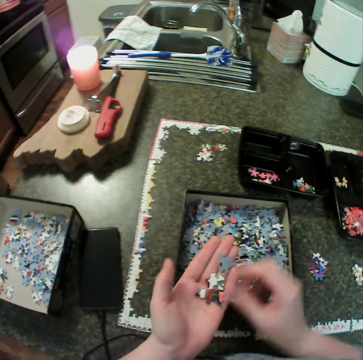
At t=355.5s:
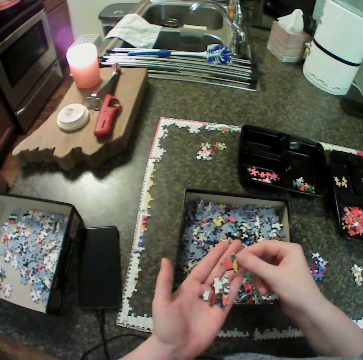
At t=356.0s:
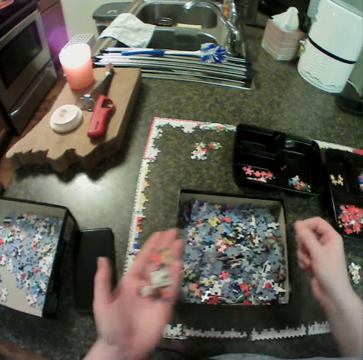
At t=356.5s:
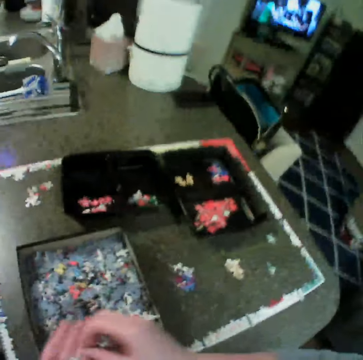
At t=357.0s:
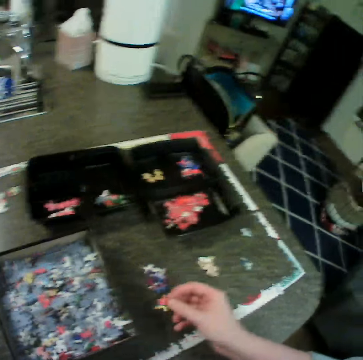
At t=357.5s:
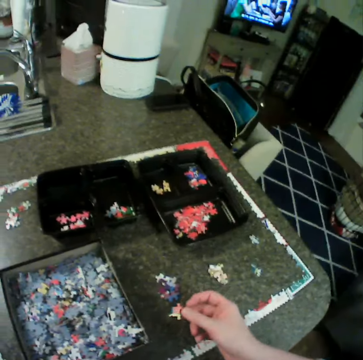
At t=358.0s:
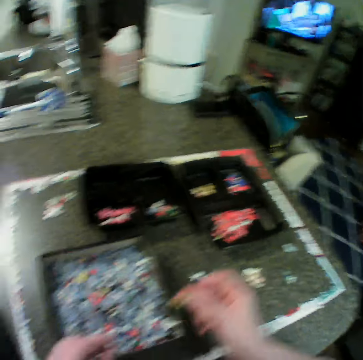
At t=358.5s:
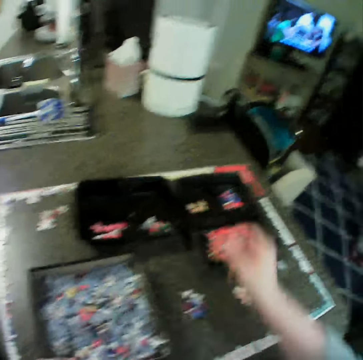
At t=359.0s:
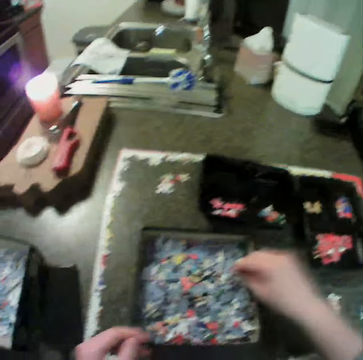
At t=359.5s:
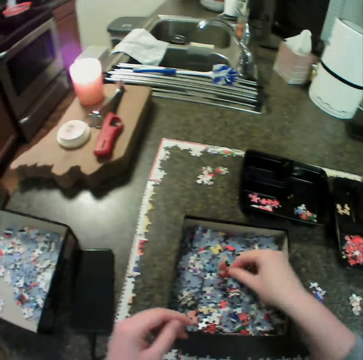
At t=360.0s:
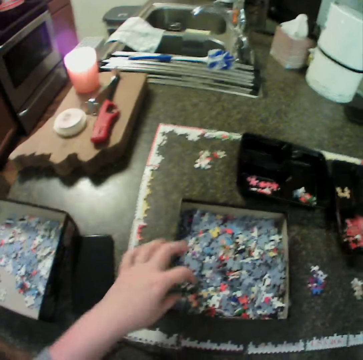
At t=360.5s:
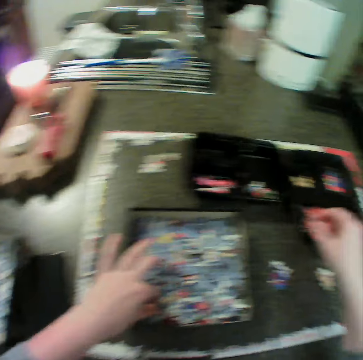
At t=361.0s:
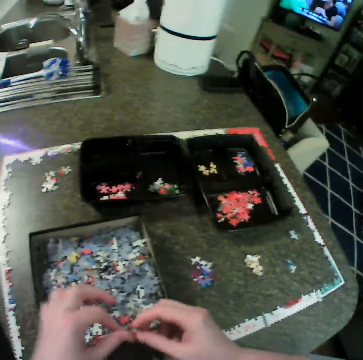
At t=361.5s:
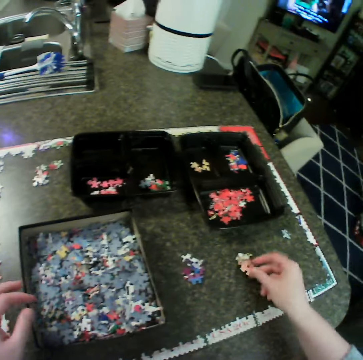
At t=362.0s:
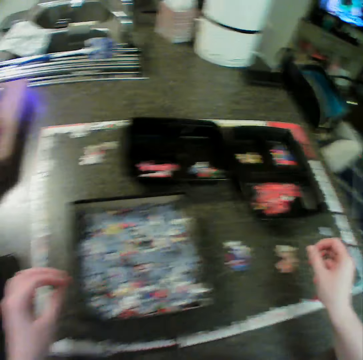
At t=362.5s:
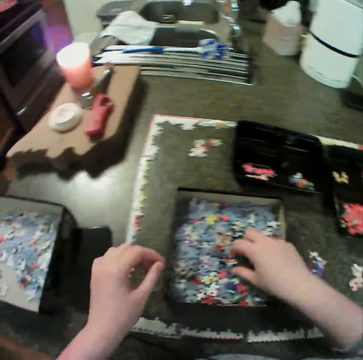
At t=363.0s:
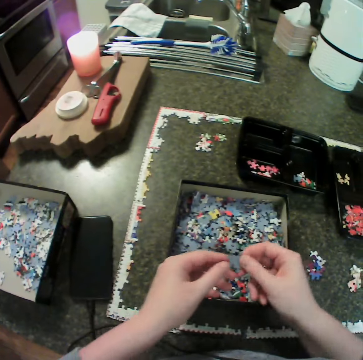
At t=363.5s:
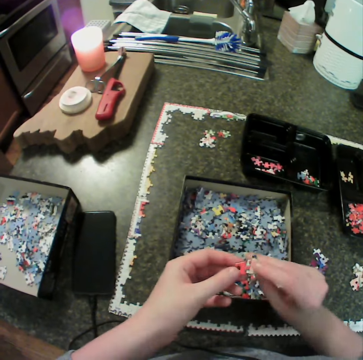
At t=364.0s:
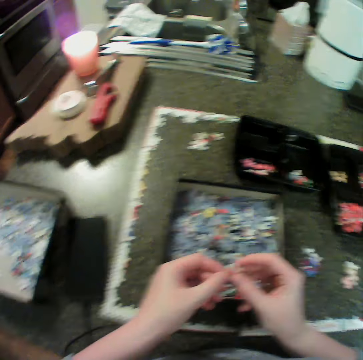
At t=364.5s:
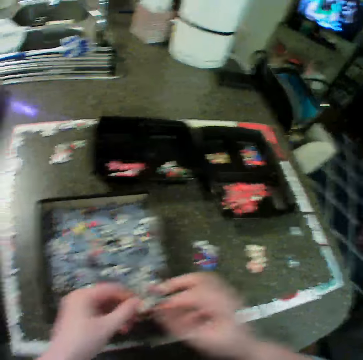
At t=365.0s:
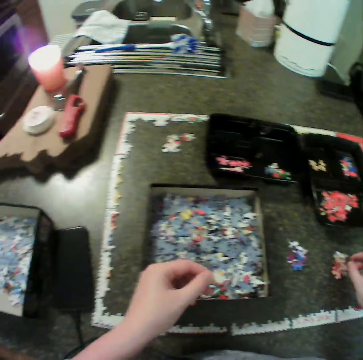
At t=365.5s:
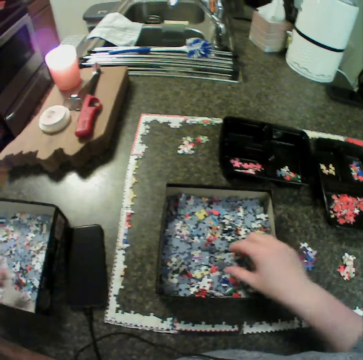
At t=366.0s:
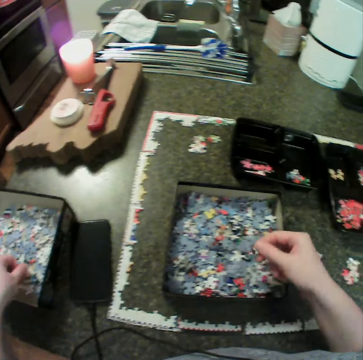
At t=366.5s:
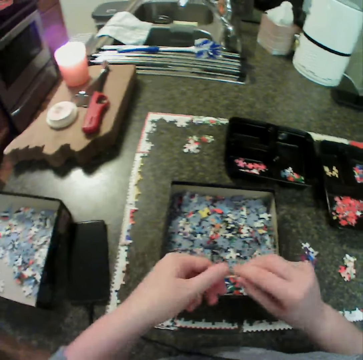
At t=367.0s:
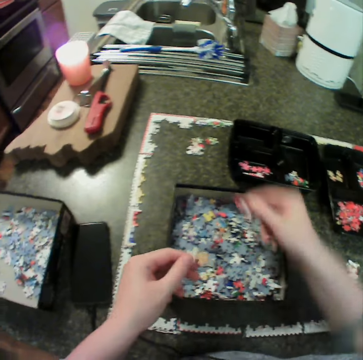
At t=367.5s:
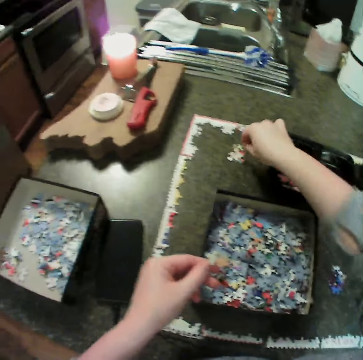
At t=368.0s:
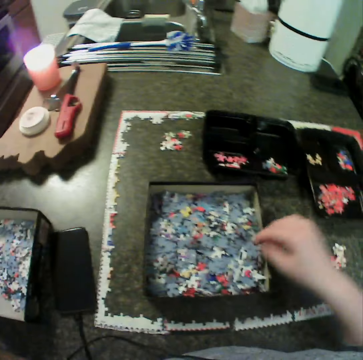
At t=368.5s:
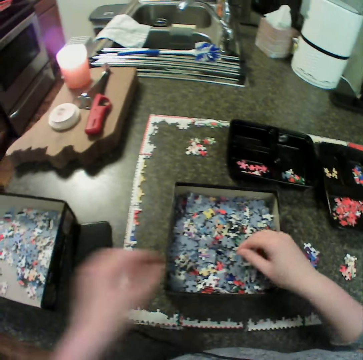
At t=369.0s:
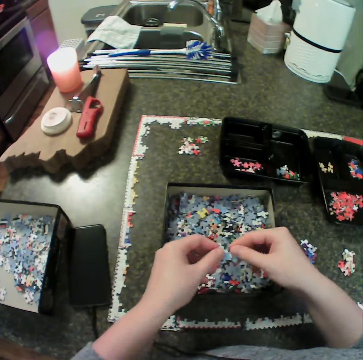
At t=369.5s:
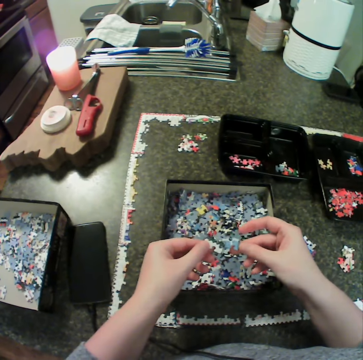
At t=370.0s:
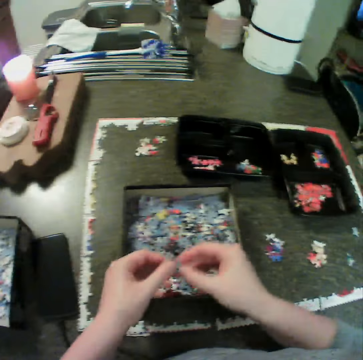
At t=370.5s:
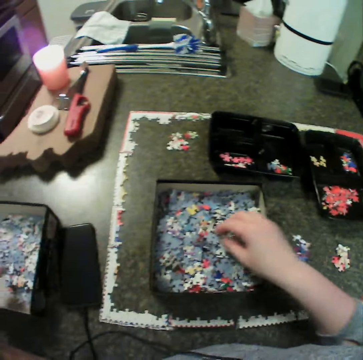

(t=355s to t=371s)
The camera wearer moves jigsaw pieces from her left hand to the first bowl. She moves jigsaw pieces from the first box to the table. She picks up a puzzle piece. She drops the puzzle piece down. She picks up a puzzle piece. She moves jigsaw pieces from the first box to the second box. She moves jigsaw pieces from the first box to the table. She moves jigsaw pieces from the first box to the second box. She picks up a puzzle piece.

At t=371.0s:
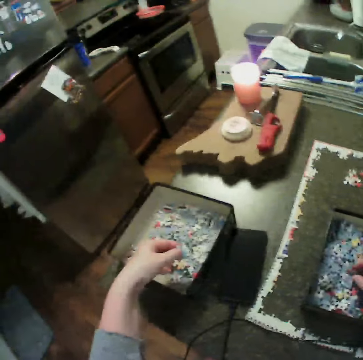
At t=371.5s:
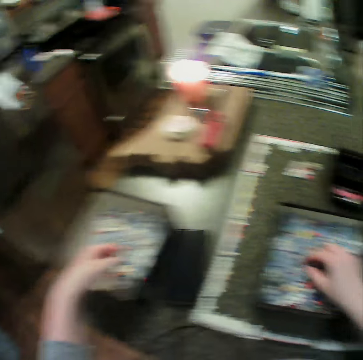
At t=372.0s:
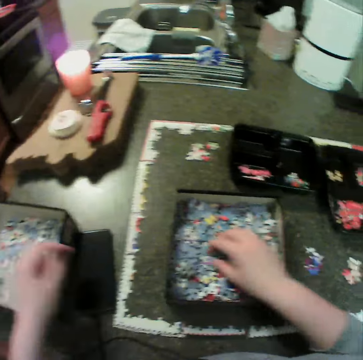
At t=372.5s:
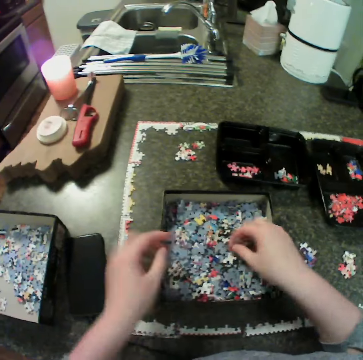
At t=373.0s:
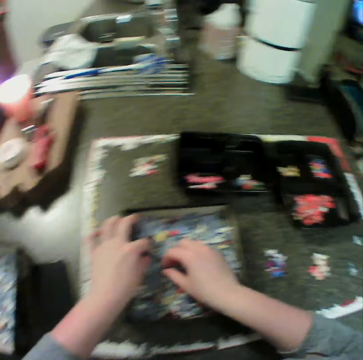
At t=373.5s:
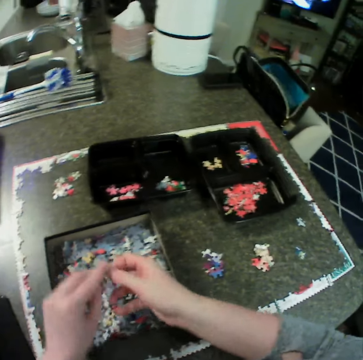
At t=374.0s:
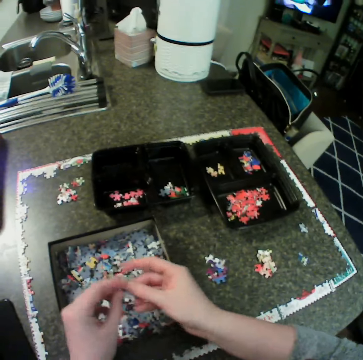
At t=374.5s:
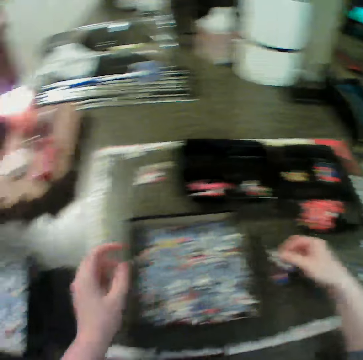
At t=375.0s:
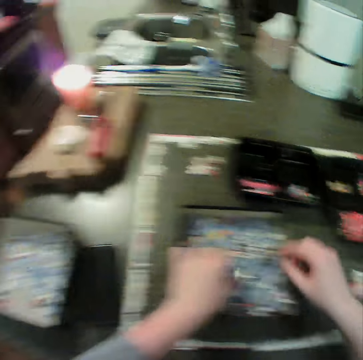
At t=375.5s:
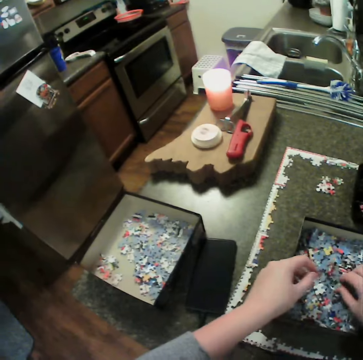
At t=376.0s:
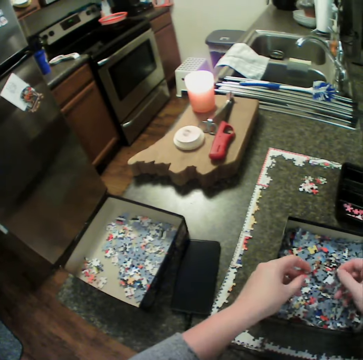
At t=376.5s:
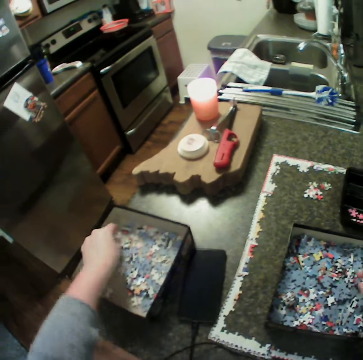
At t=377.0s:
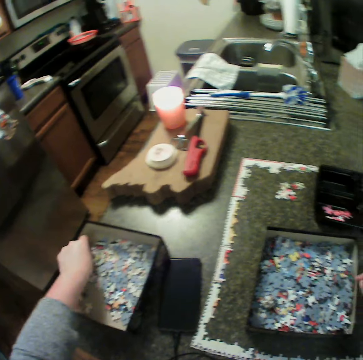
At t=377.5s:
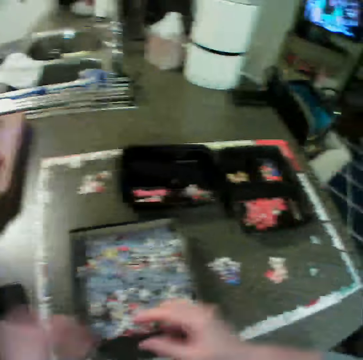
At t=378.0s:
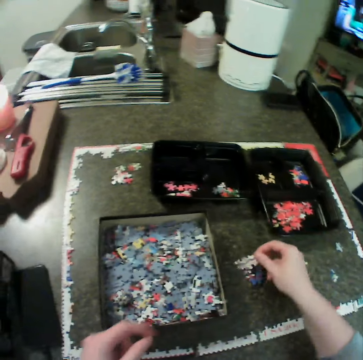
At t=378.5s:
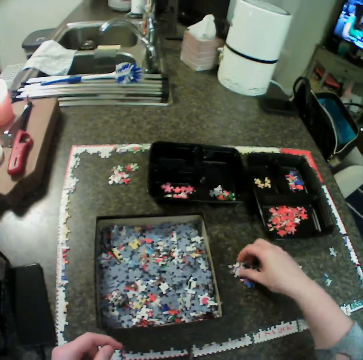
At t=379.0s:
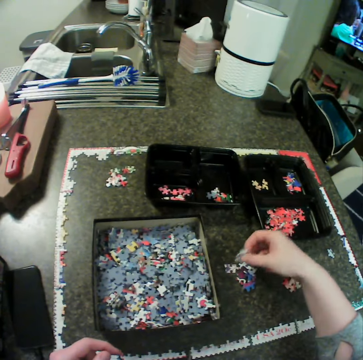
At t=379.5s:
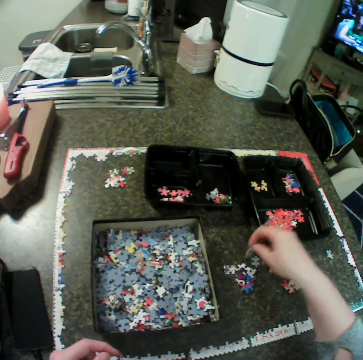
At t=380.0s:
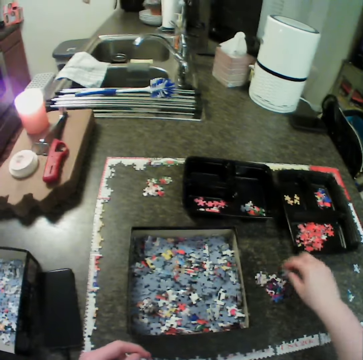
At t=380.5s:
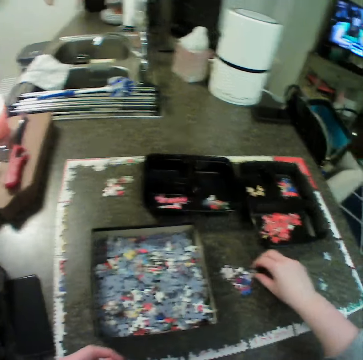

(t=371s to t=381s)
The camera wearer drops the puzzle piece in the box. They pick up a puzzle piece. They move jigsaw pieces from the first box to the table. They pick up a puzzle piece. They move jigsaw pieces from the second box to the table.

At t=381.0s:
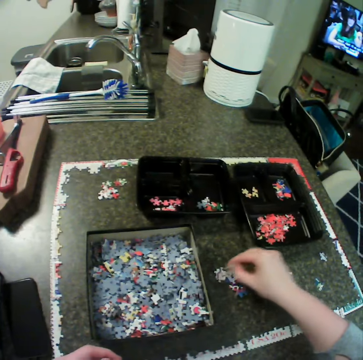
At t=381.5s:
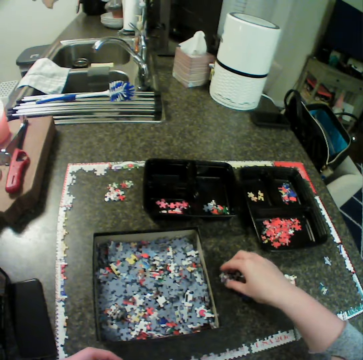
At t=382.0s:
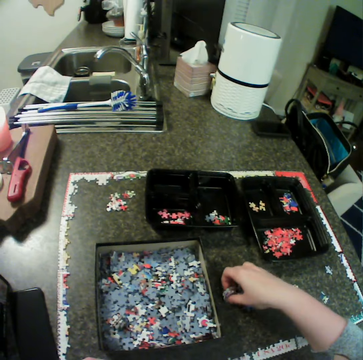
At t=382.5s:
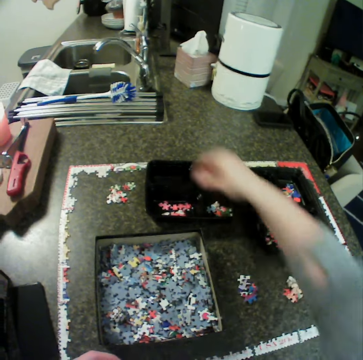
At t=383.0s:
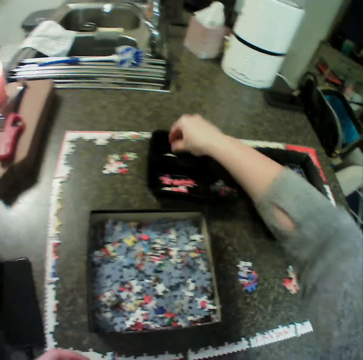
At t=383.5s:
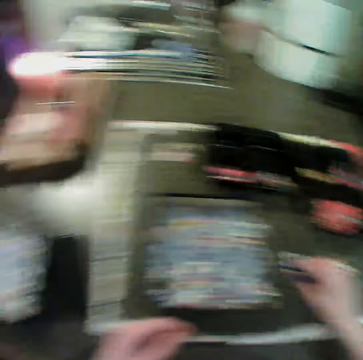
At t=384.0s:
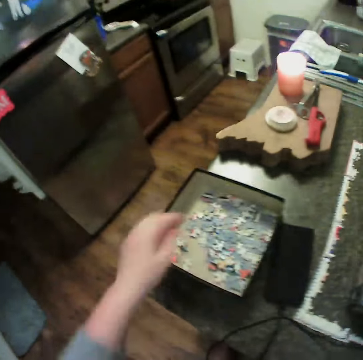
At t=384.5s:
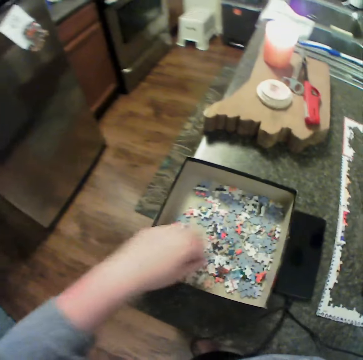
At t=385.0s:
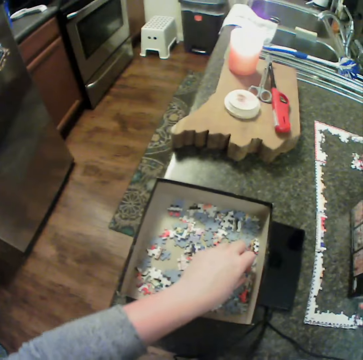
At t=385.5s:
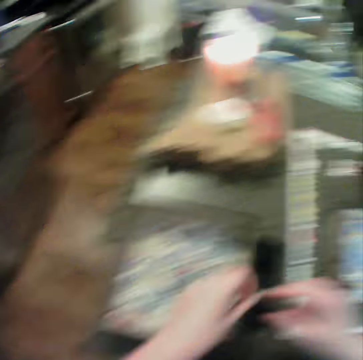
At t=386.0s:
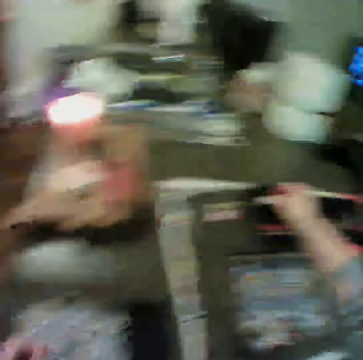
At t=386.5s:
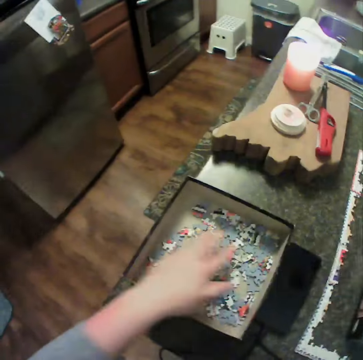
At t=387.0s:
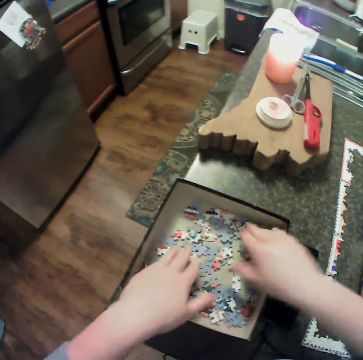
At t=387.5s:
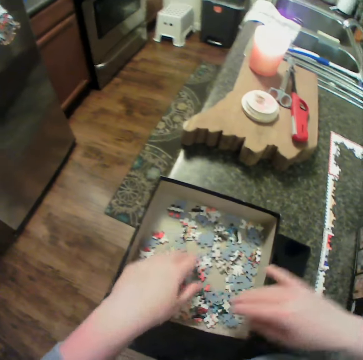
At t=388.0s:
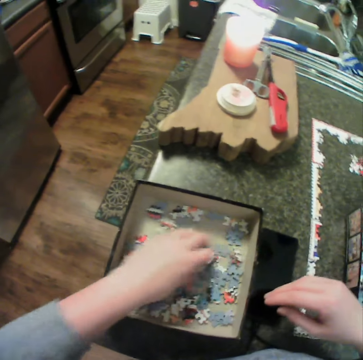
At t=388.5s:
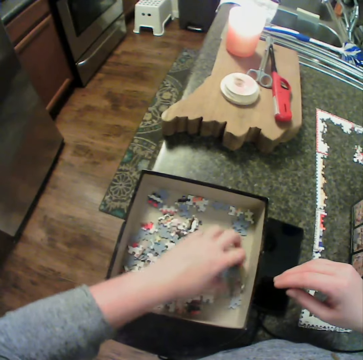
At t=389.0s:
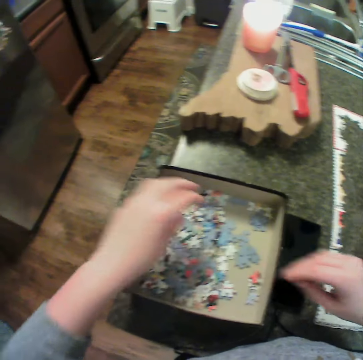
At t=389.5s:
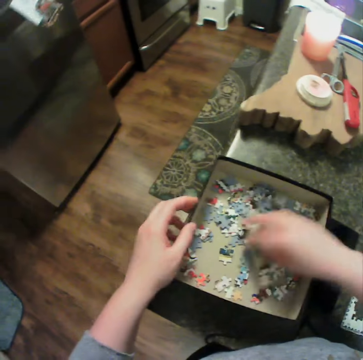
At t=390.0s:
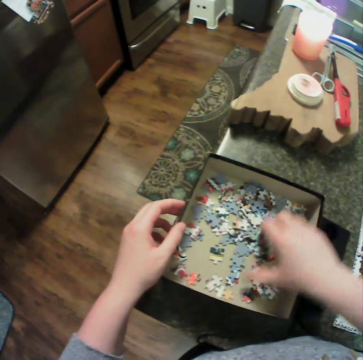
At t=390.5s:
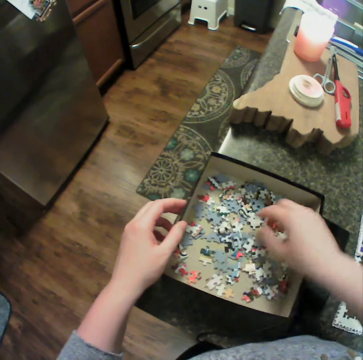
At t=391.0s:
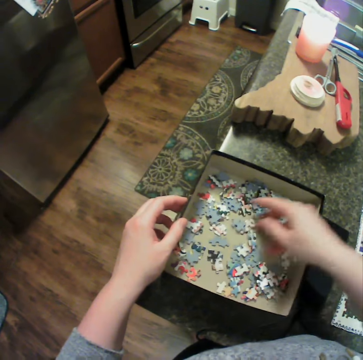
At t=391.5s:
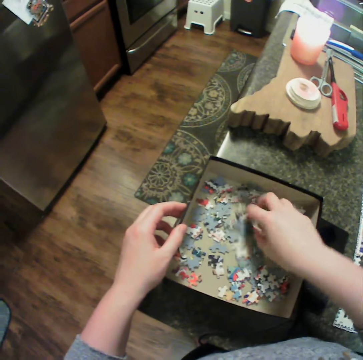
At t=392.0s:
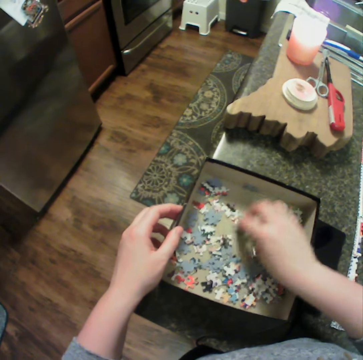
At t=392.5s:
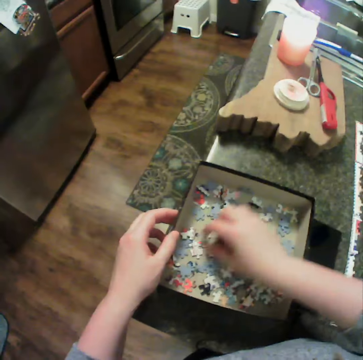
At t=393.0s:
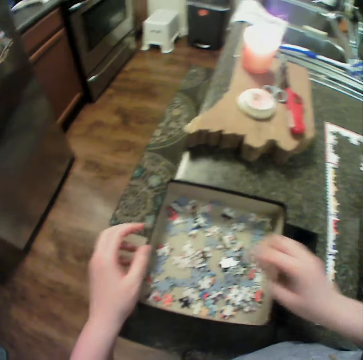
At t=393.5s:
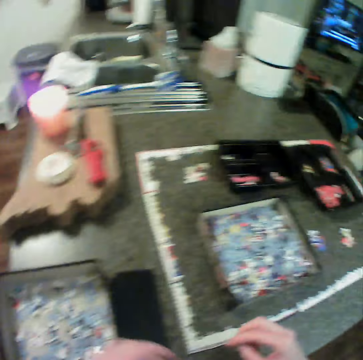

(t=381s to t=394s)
The camera wearer moves jigsaw pieces from the table to the second bowl. They move the jigsaw pieces in the second box. They pick up a puzzle piece. They move jigsaw pieces from the second box to the second bowl. They move the jigsaw pieces in the second box. They spread the puzzle piece.
